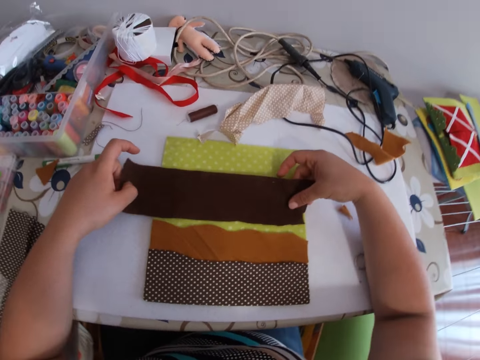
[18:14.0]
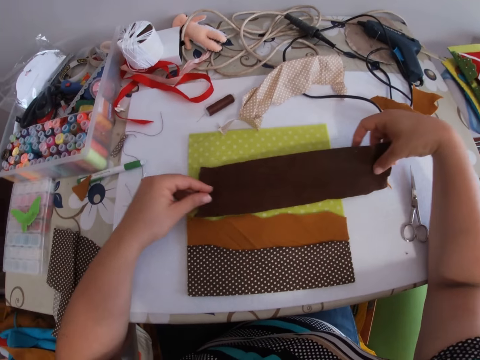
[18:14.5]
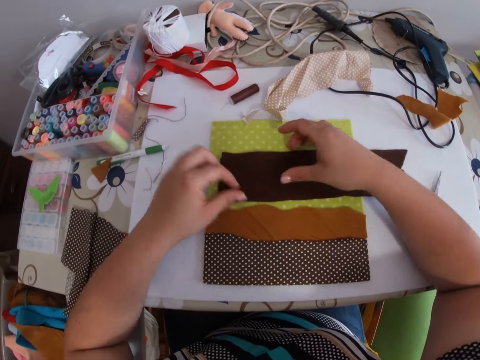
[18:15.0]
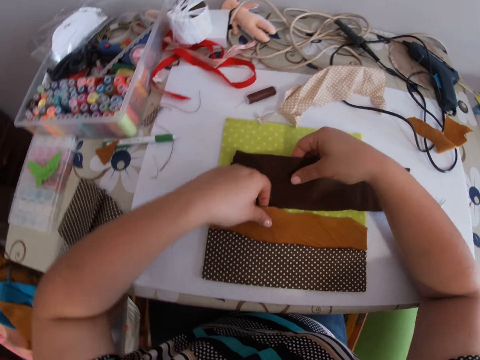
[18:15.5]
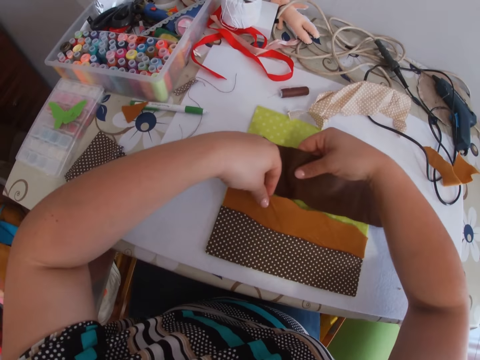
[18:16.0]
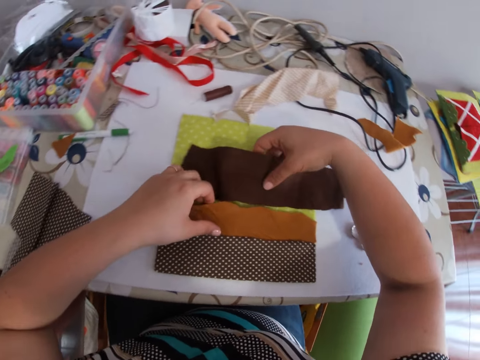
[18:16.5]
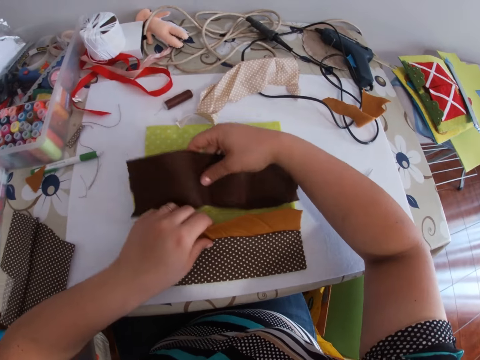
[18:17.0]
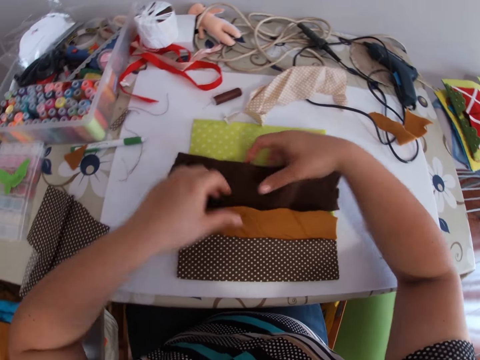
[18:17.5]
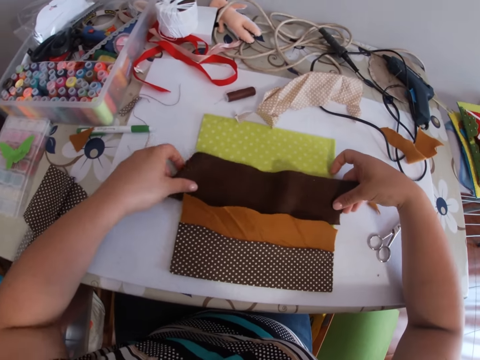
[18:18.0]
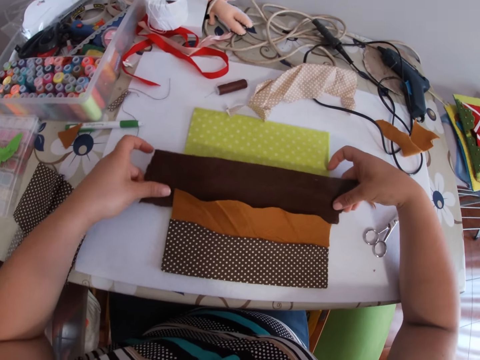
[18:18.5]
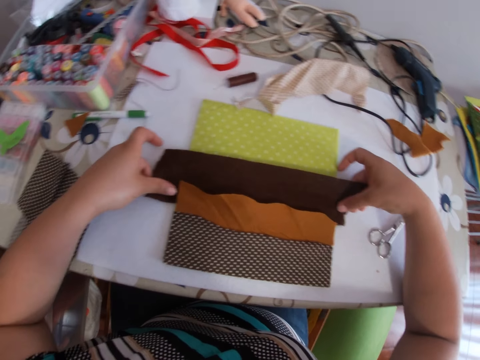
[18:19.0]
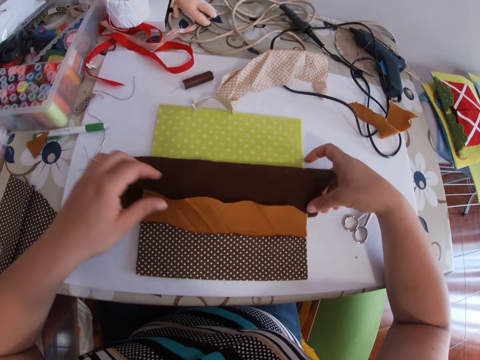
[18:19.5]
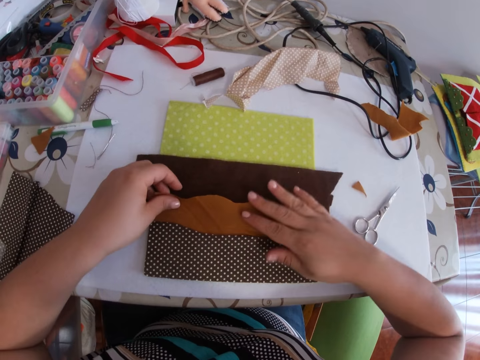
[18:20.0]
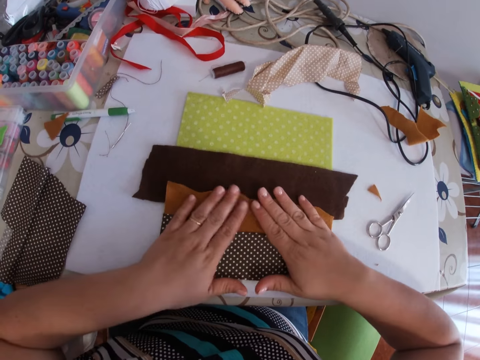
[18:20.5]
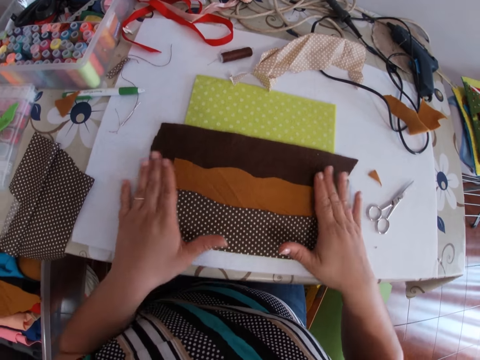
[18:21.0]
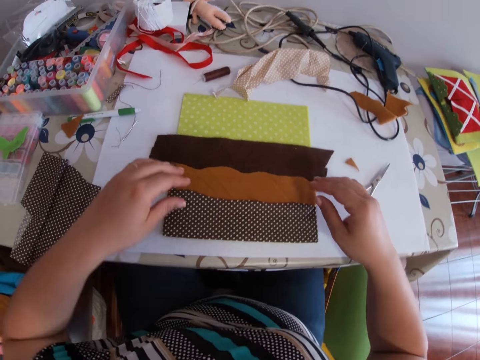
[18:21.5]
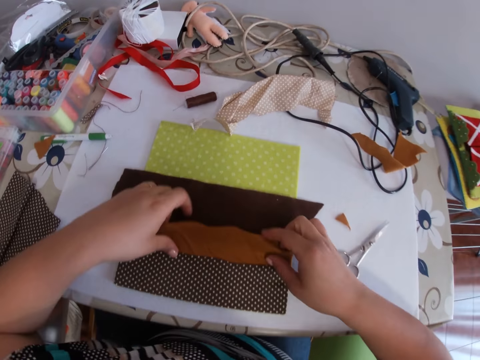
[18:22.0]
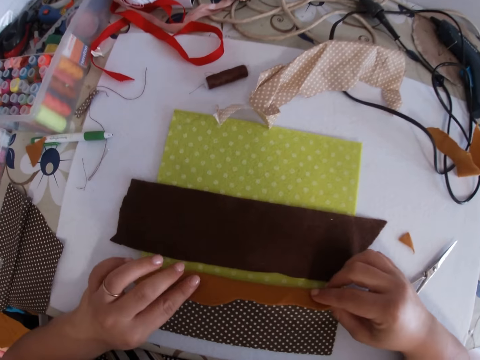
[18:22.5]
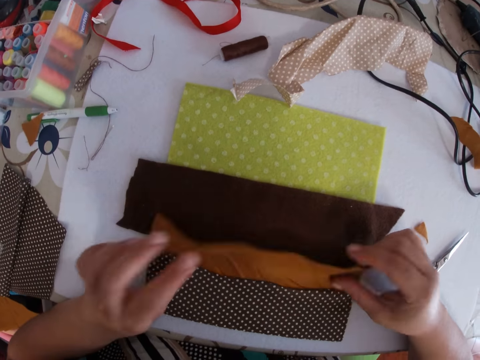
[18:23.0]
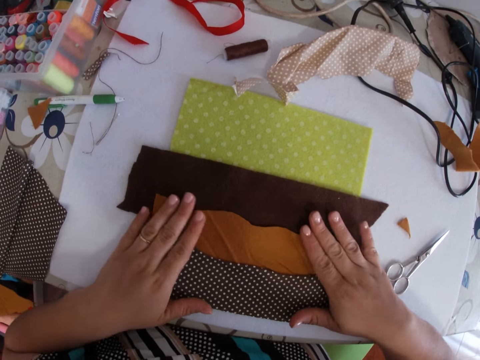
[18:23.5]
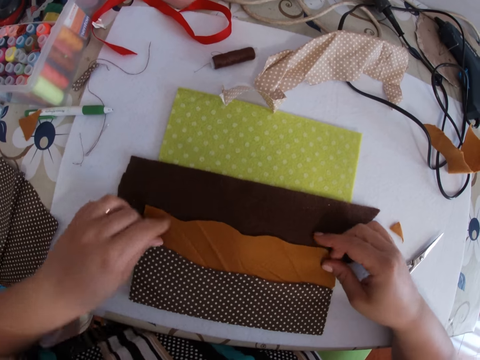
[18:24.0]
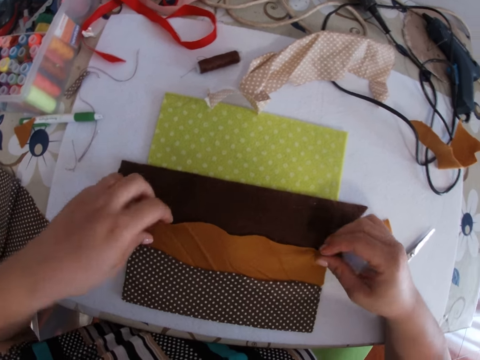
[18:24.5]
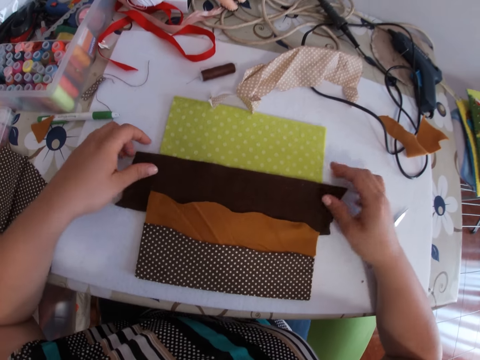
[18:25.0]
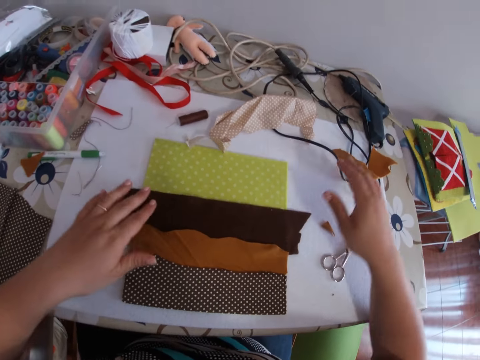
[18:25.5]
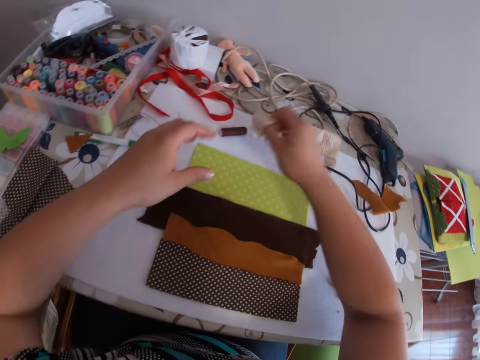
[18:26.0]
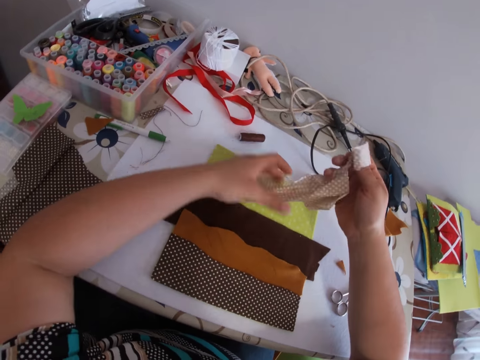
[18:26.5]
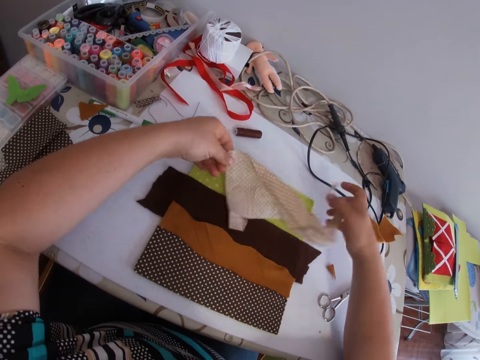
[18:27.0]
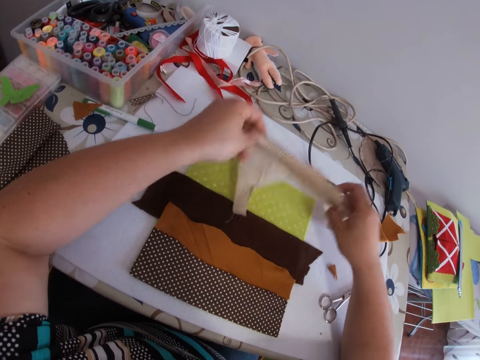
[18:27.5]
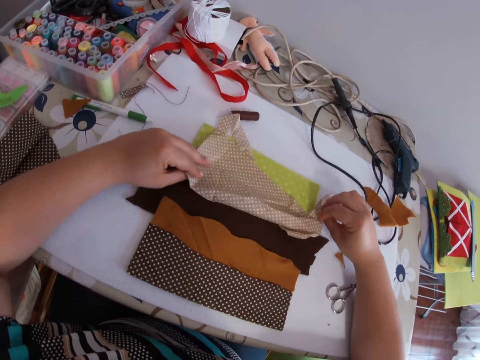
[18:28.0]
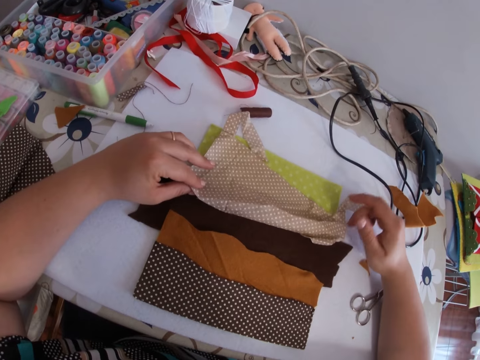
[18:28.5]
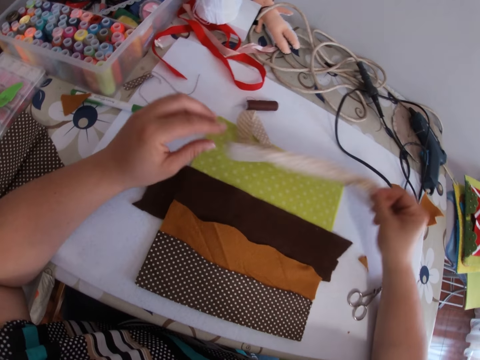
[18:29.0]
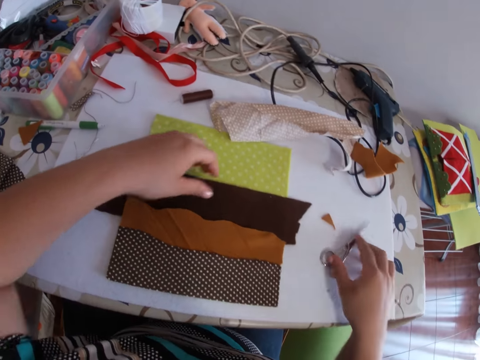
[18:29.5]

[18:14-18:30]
The camera wearer inserts the smaller piece of cloth into another cloth. She smoothens her hand on the piece of cloth. She opens a layer of cloth with both hands and lifts the material. She smoothens her hand on the piece of cloth. She picks up another piece of cloth on the table with her right hand. She turns the material. She drops the cloth on the table with her right hand.

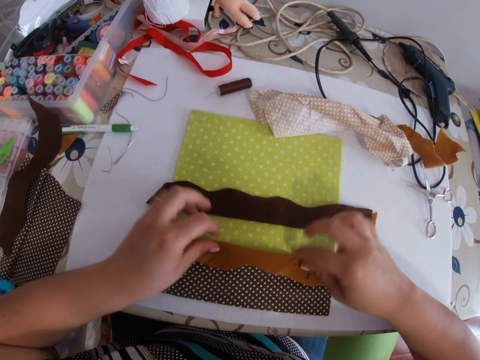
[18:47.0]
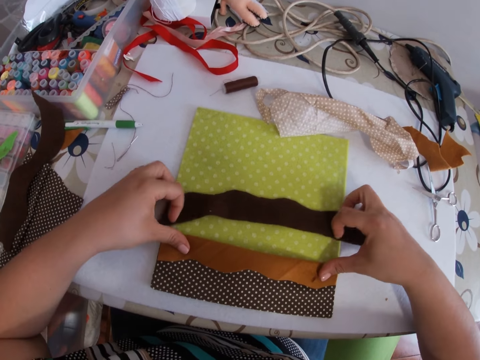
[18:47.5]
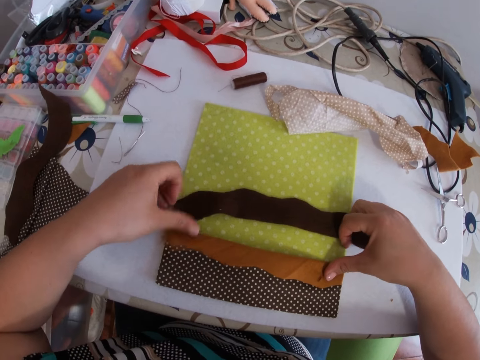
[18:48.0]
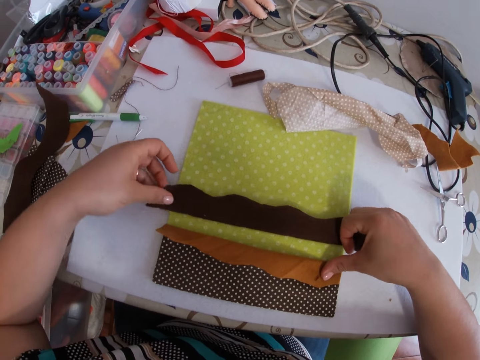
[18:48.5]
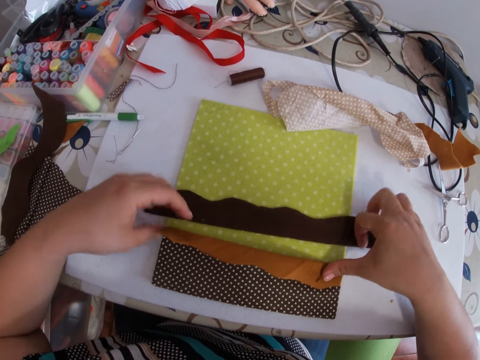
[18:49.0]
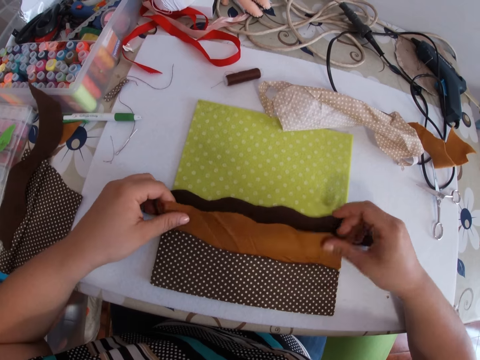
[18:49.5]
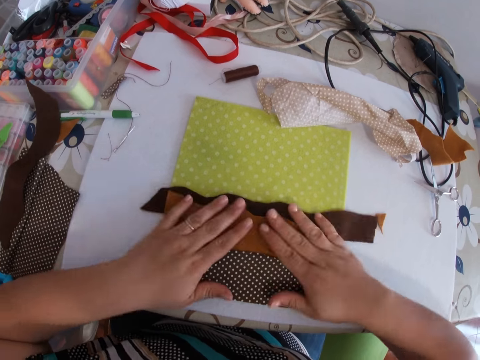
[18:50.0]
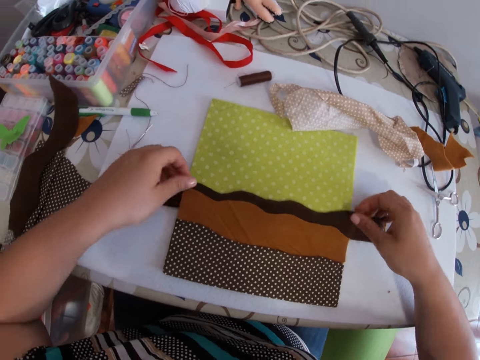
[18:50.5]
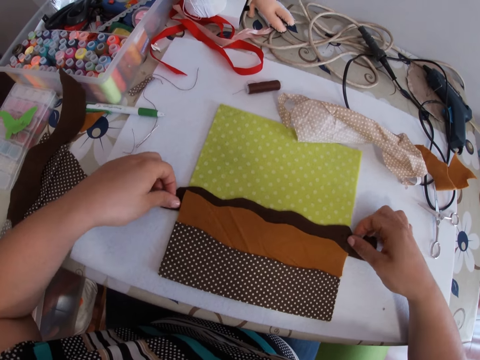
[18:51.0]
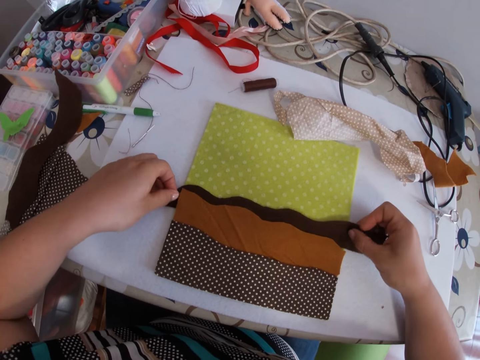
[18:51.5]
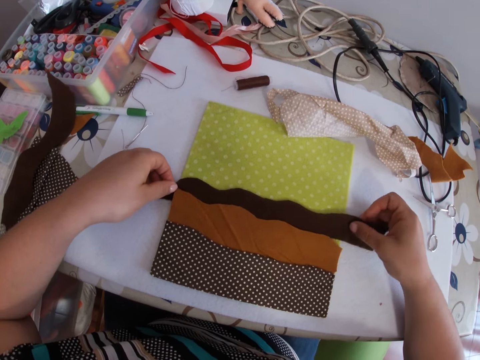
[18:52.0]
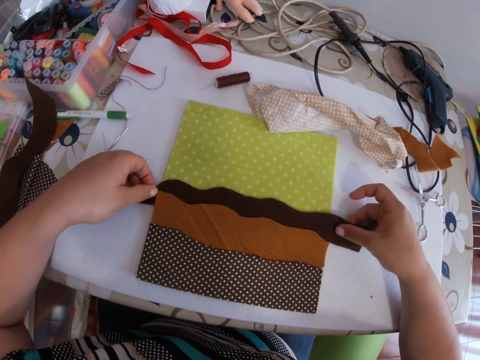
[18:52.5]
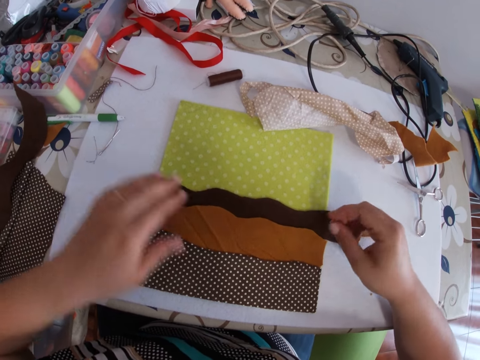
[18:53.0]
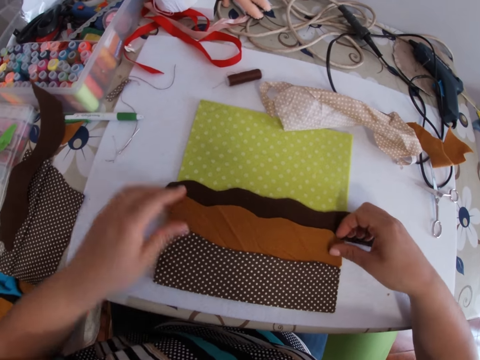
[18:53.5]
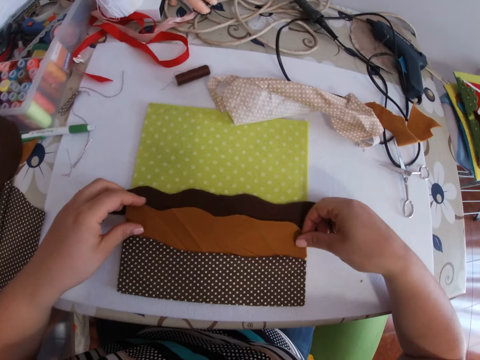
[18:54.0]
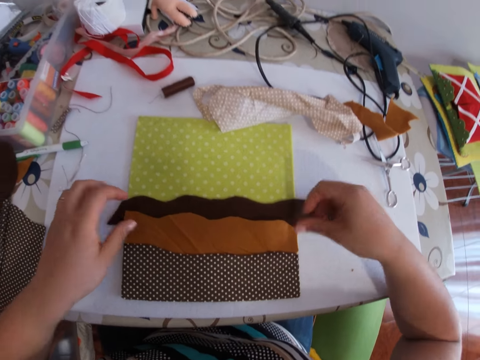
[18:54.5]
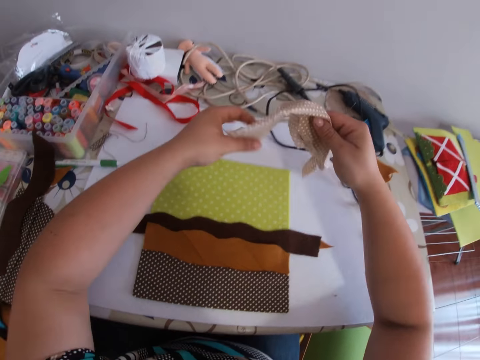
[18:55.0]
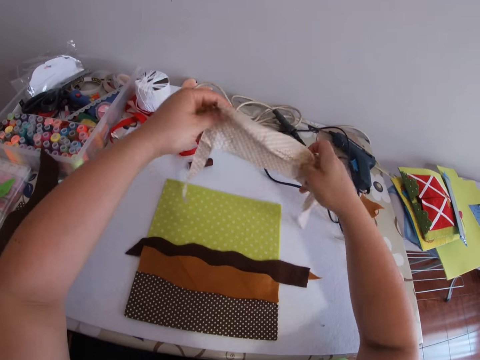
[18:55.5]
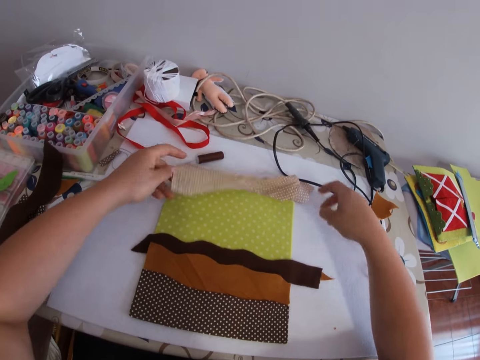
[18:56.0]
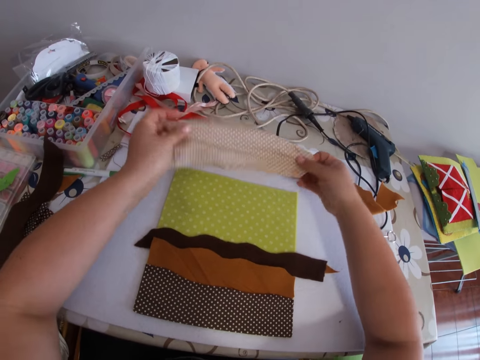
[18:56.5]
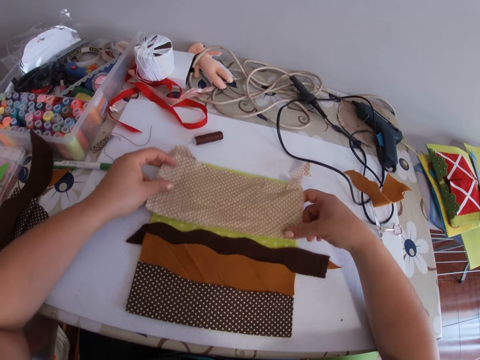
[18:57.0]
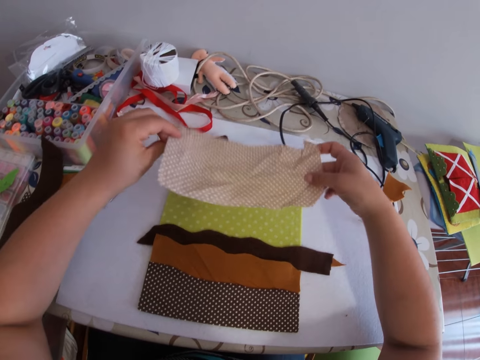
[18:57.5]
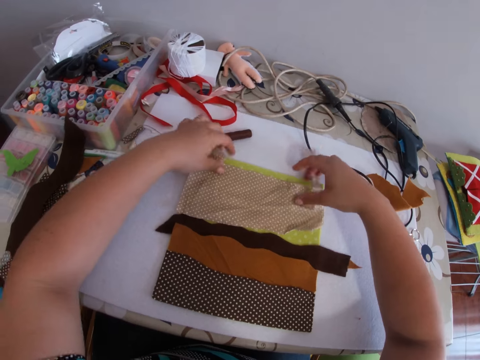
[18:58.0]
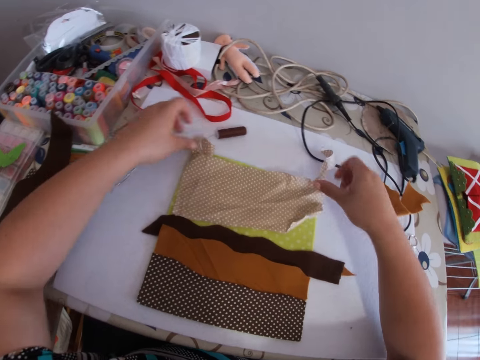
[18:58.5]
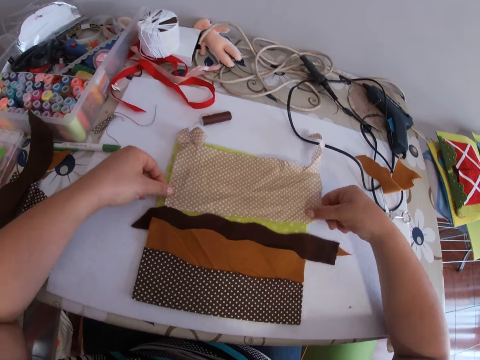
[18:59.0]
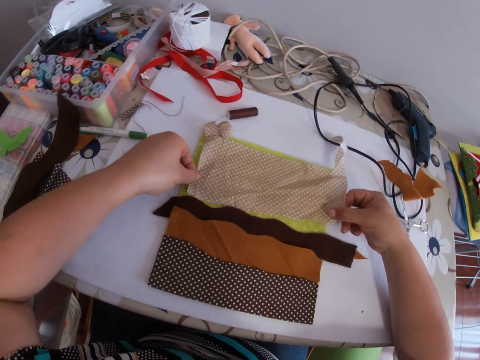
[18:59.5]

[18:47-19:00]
The camera wearer adjusts the smaller piece of cloth with both hands. They put the smaller piece of cloth under the layer with both hands. They press the material. They adjust the smaller piece of cloth with both hands. They pick up another piece of cloth on the table with the right hand. They put the material on the table.
